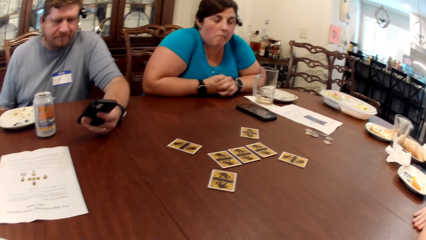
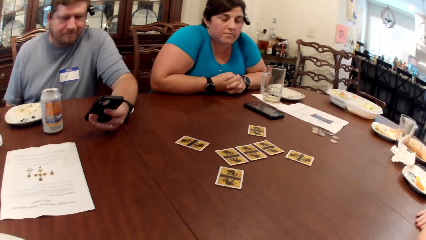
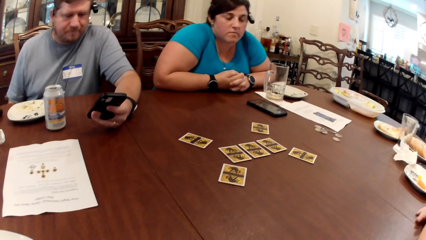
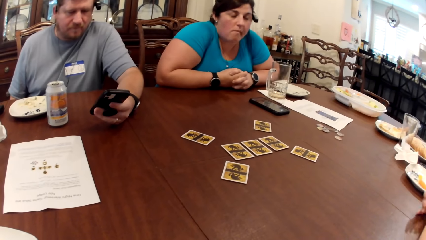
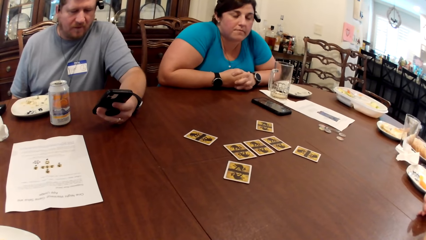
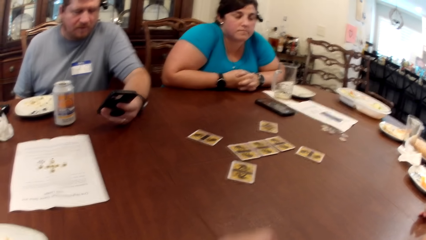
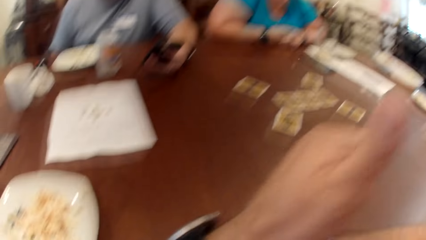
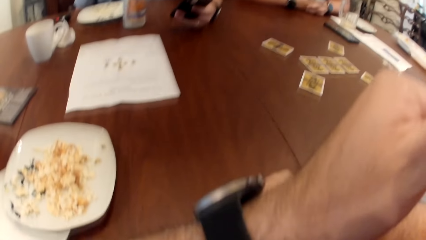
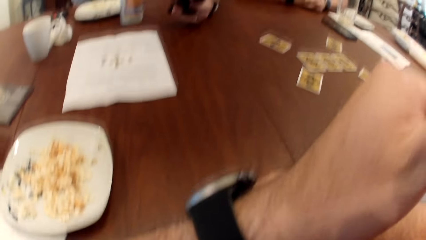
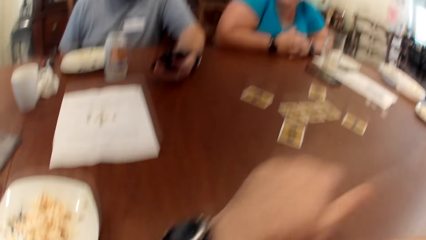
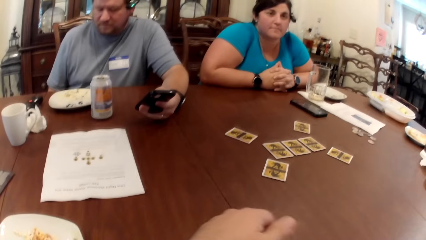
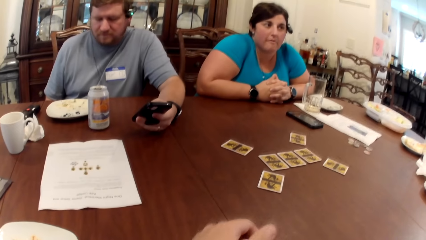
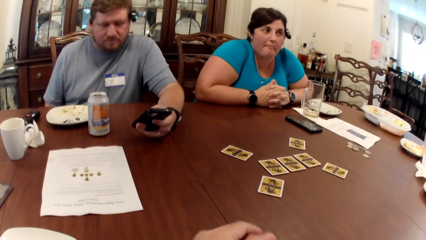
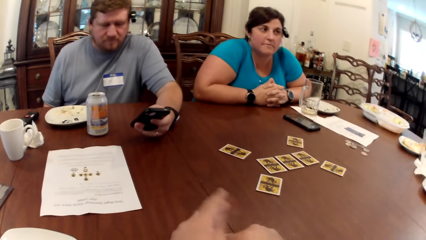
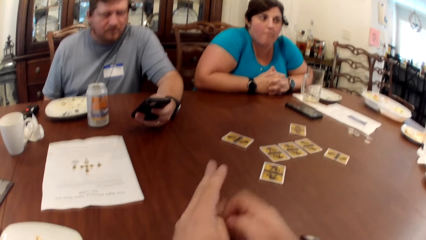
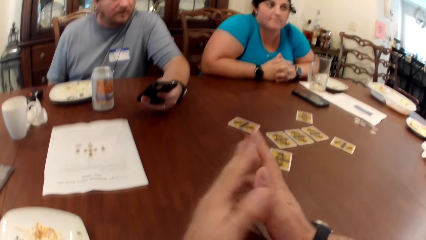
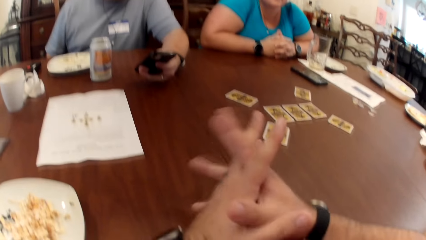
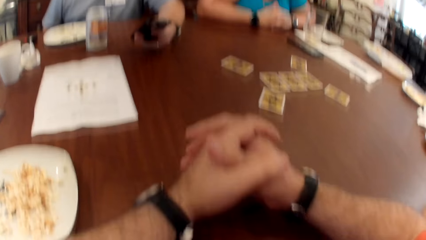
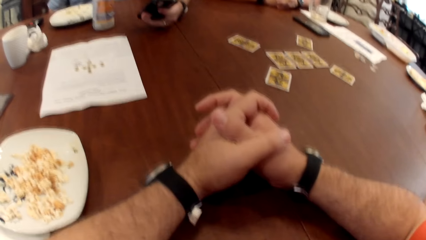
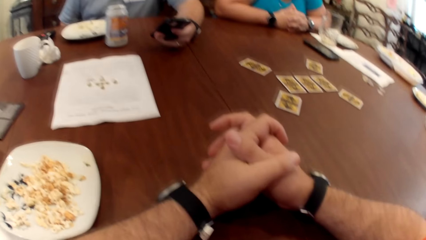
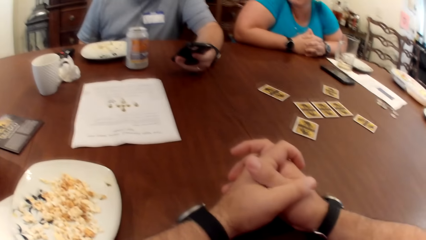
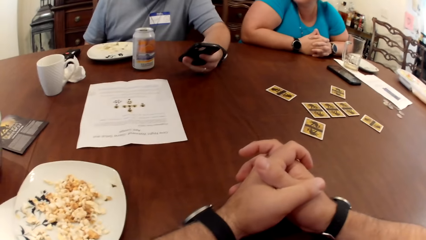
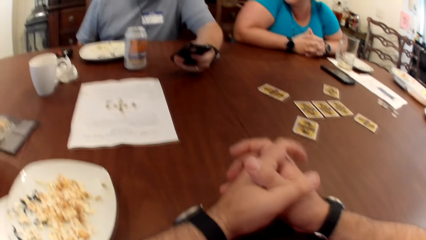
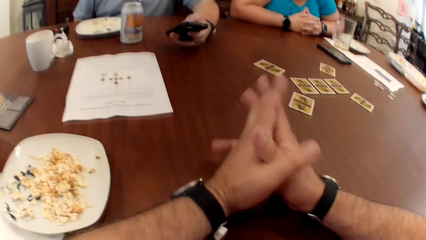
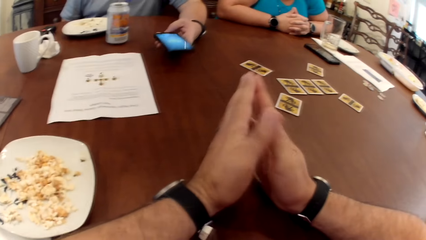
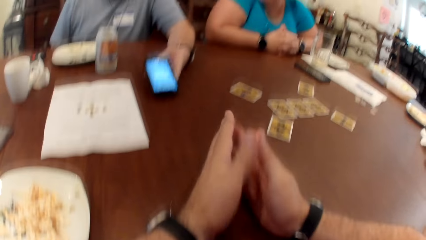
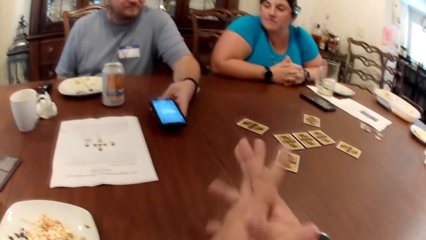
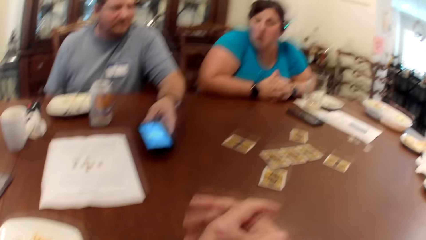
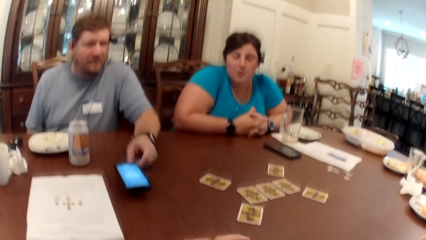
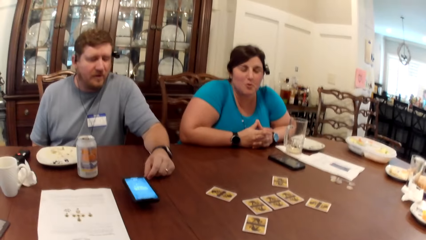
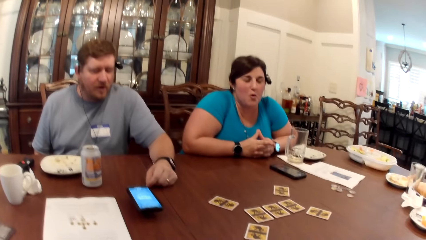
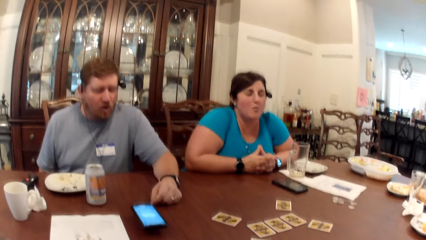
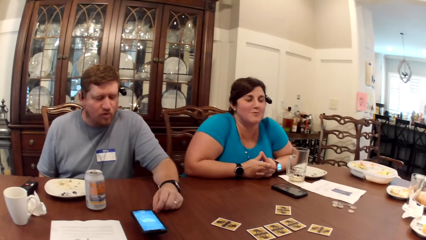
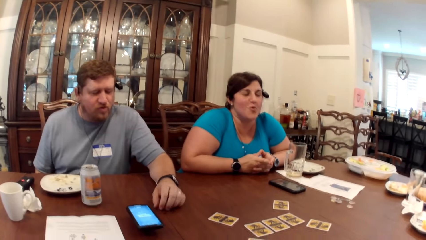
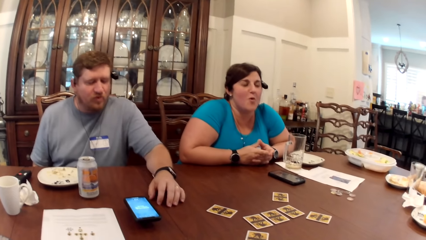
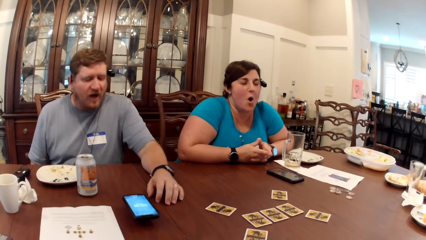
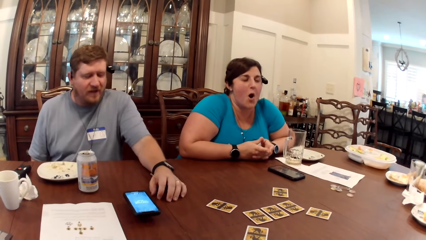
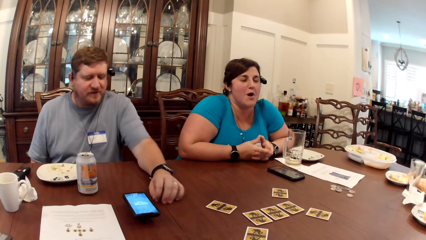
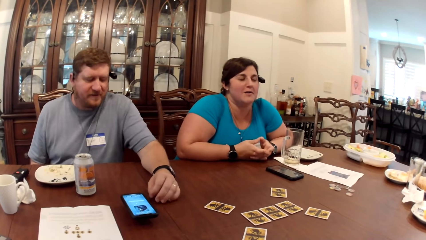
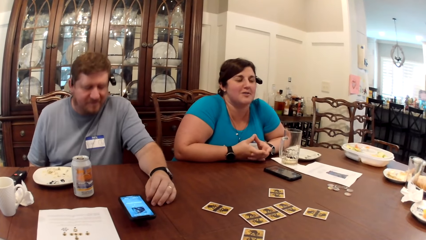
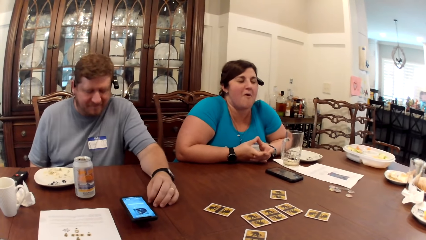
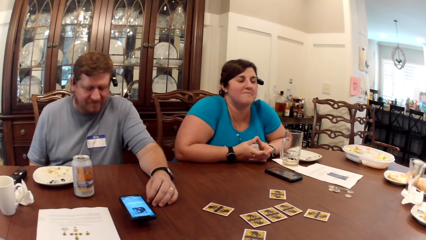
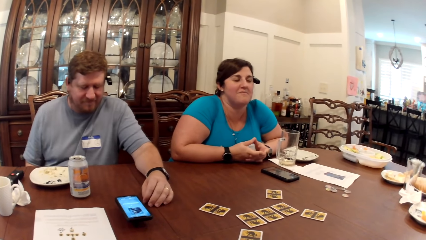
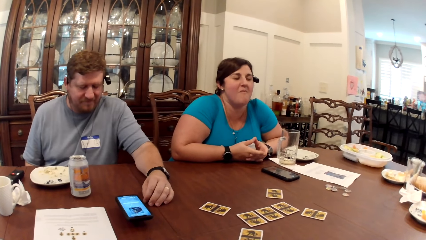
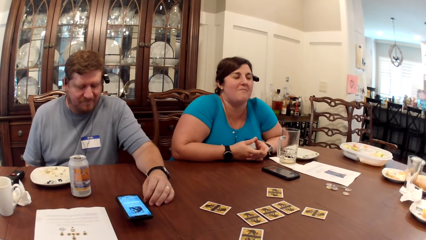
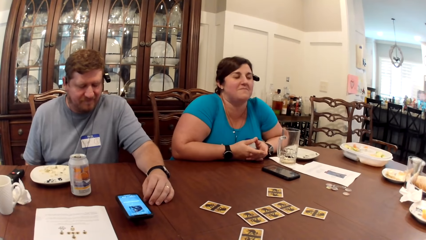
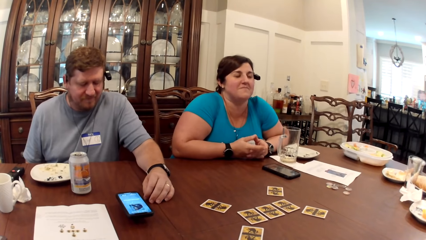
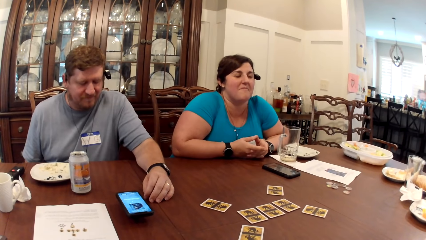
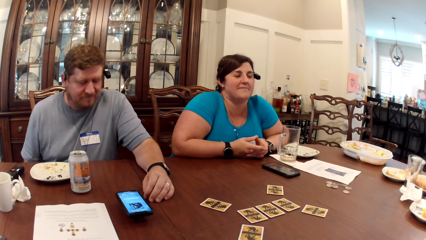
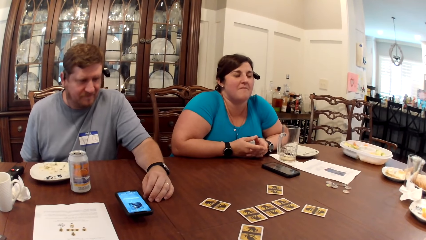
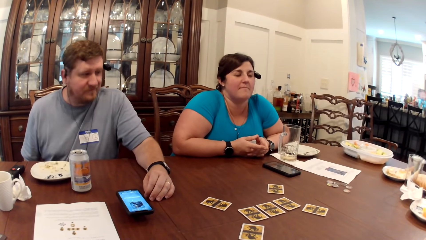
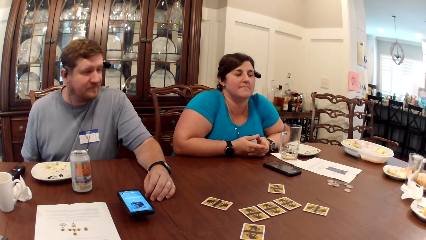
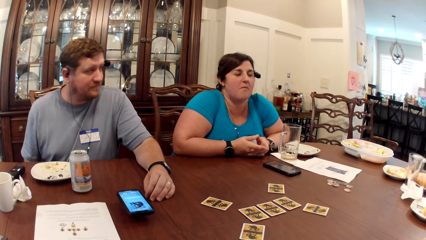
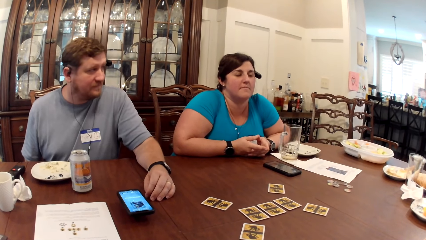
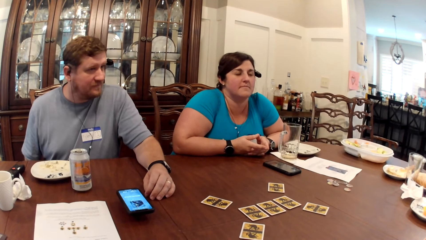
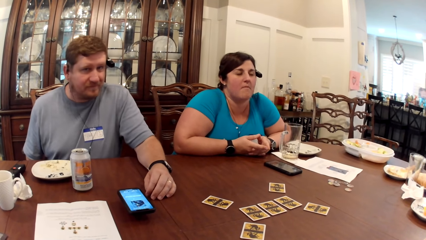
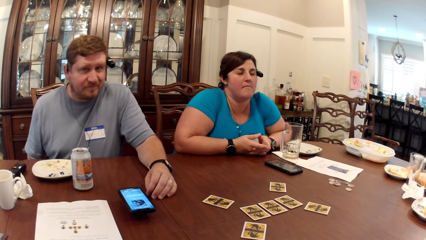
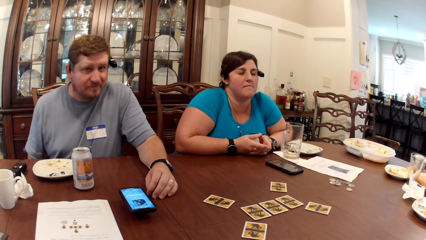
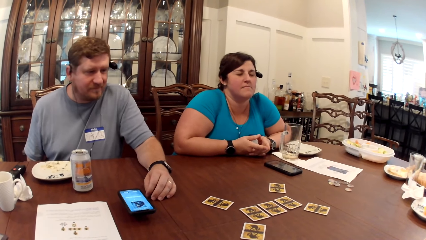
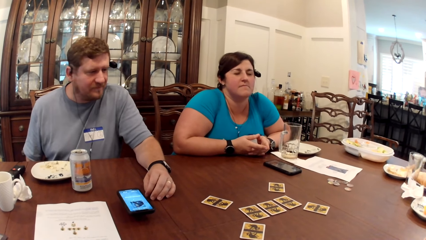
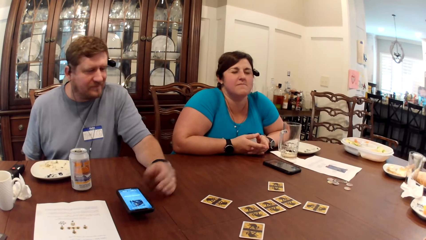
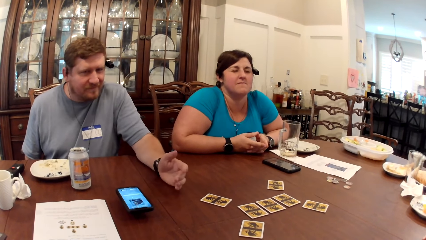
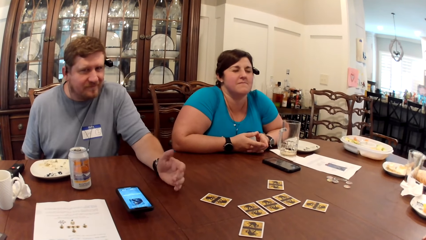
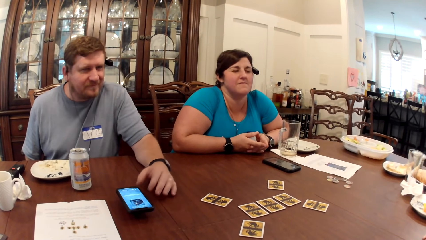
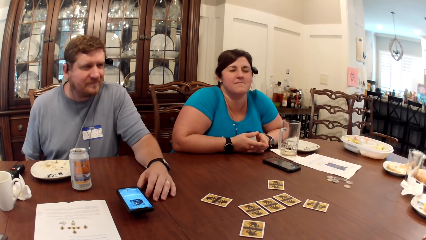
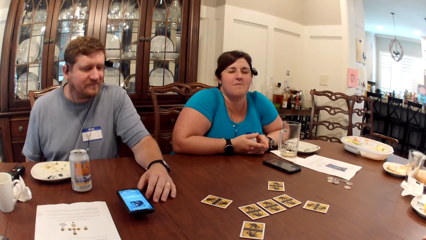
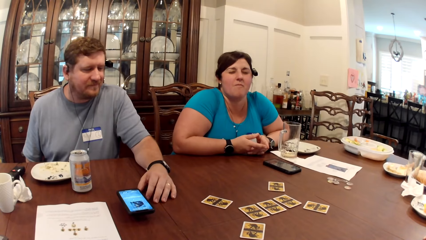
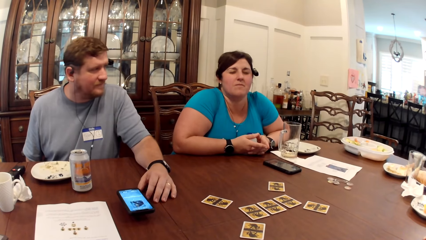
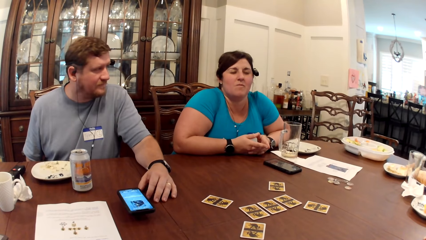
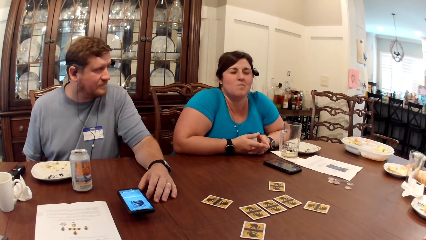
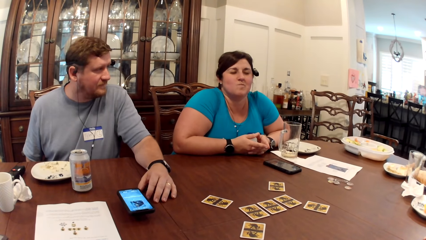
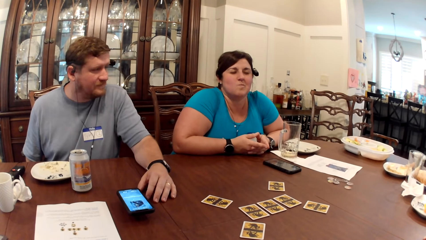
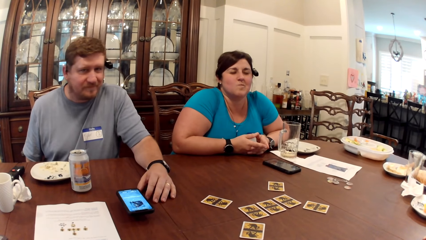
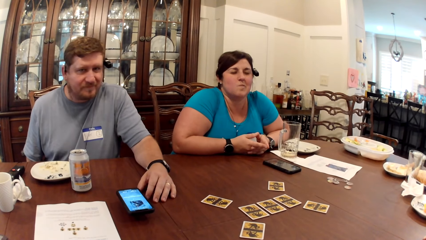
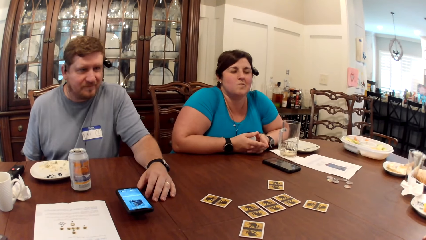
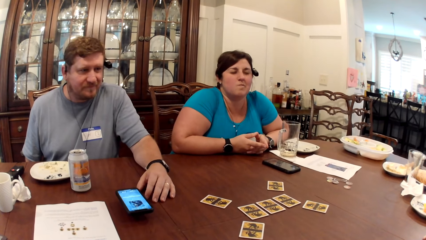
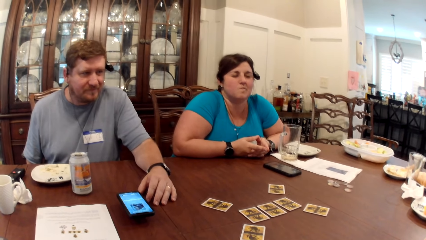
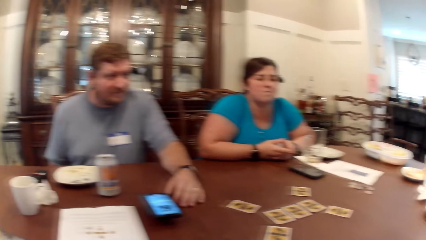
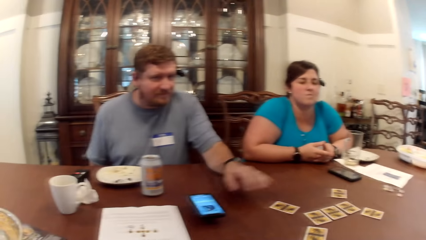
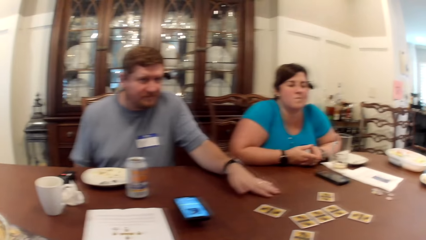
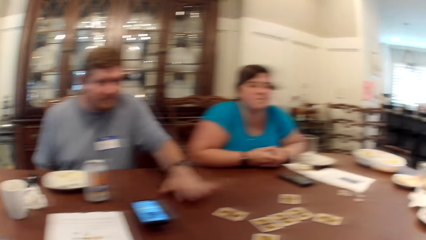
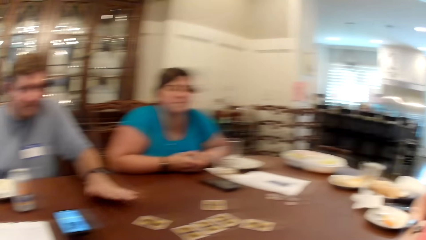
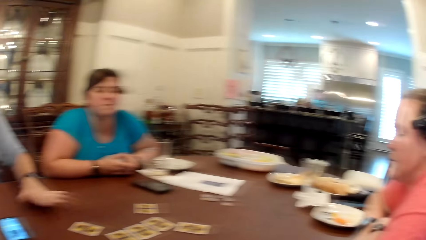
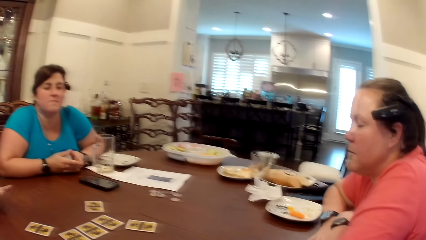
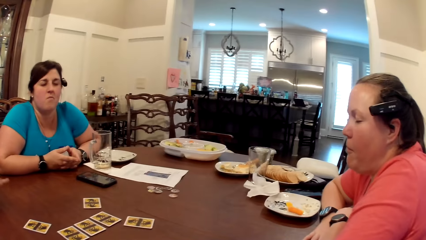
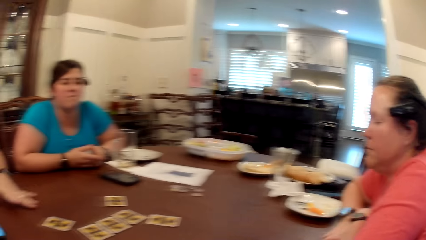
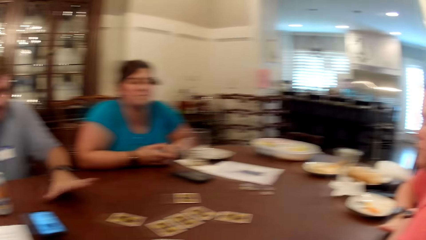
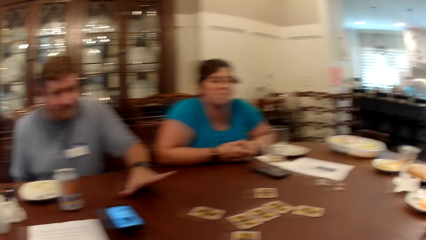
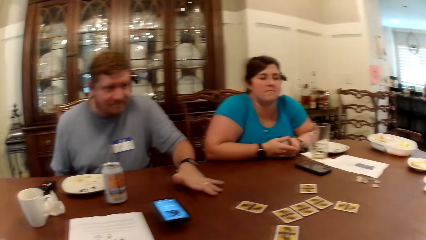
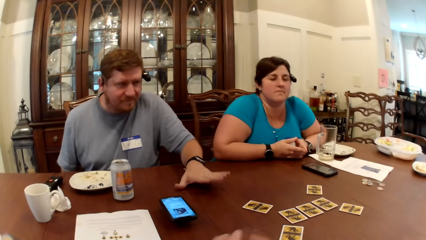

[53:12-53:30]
The camera wearer crisscrosses his hands. The man drops the phone on the table with his left hand. The camera wearer looks around. The man hits the table with his left hand.
